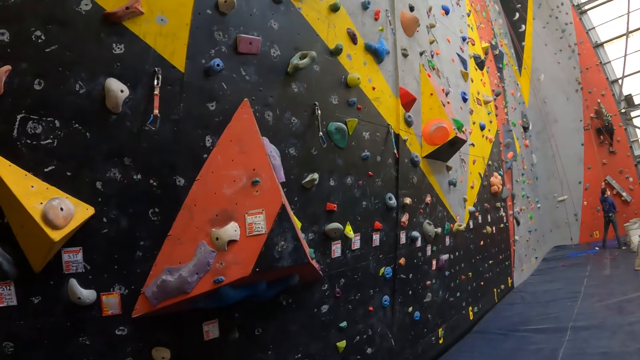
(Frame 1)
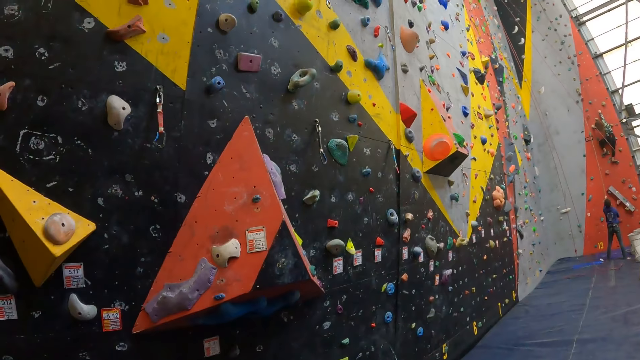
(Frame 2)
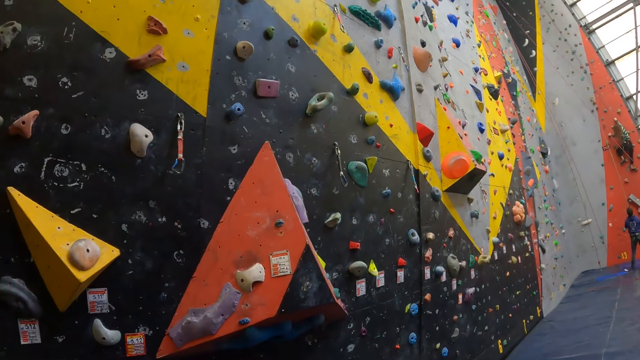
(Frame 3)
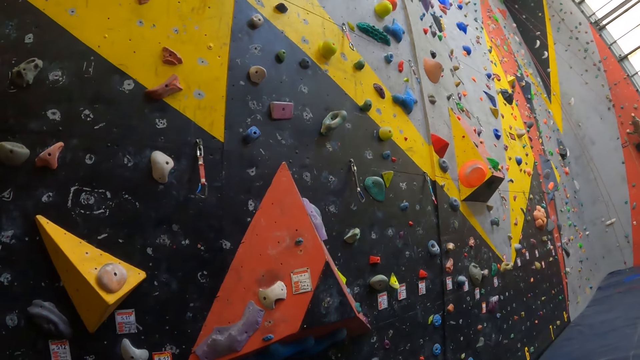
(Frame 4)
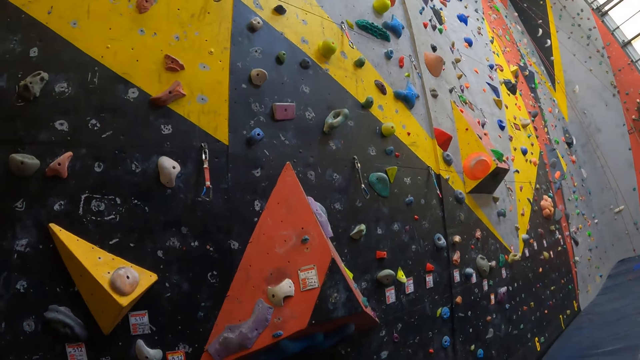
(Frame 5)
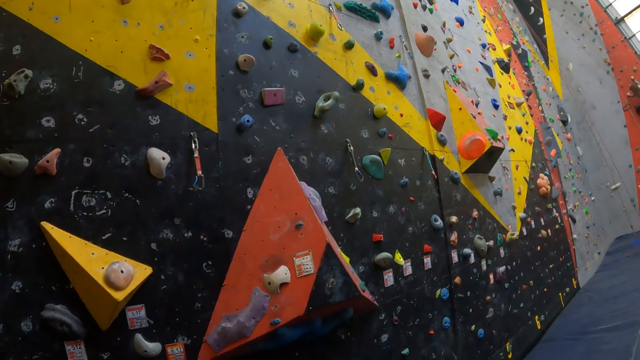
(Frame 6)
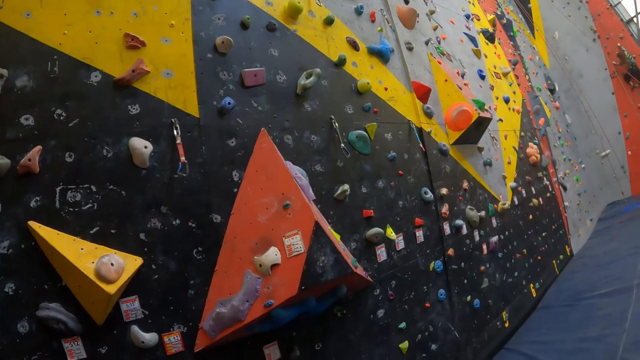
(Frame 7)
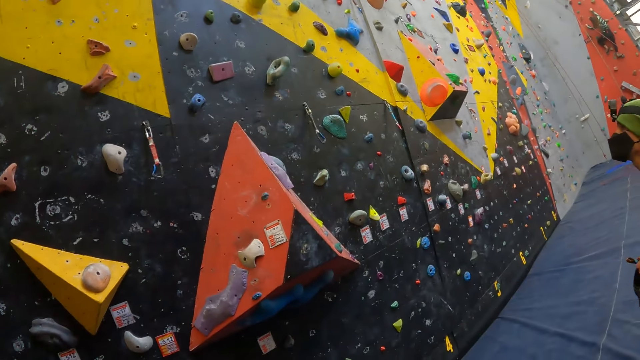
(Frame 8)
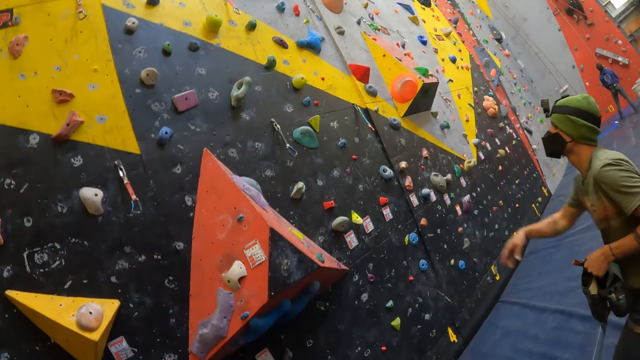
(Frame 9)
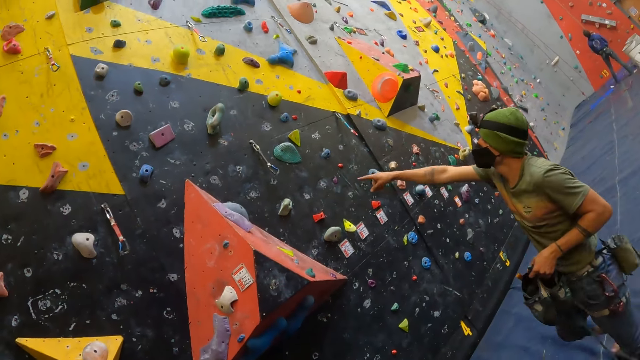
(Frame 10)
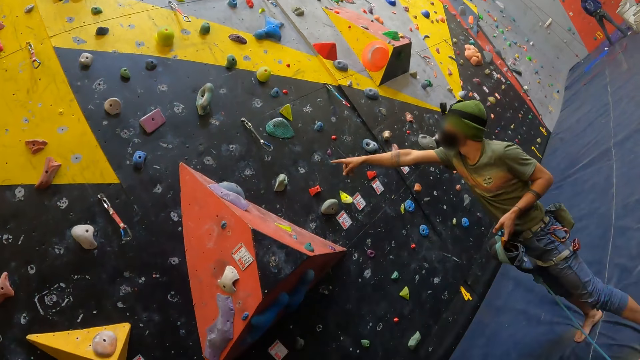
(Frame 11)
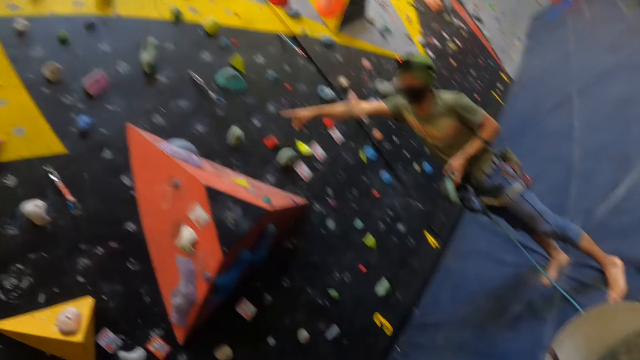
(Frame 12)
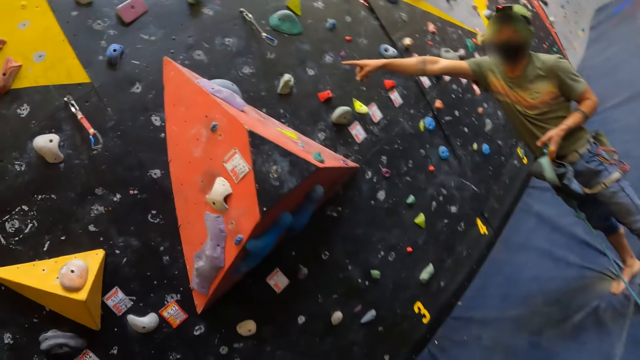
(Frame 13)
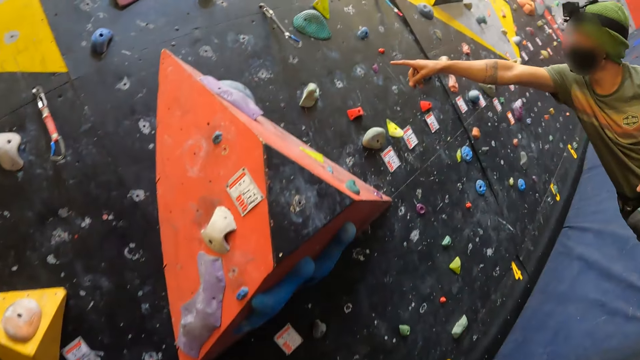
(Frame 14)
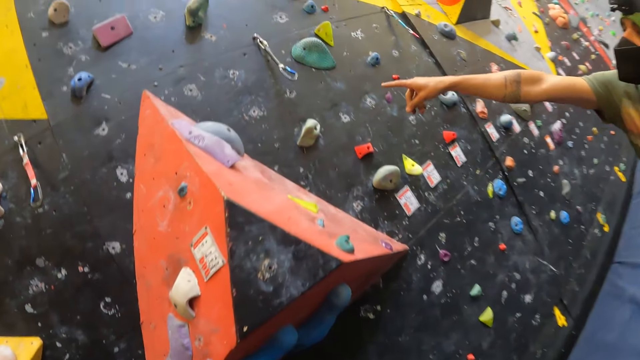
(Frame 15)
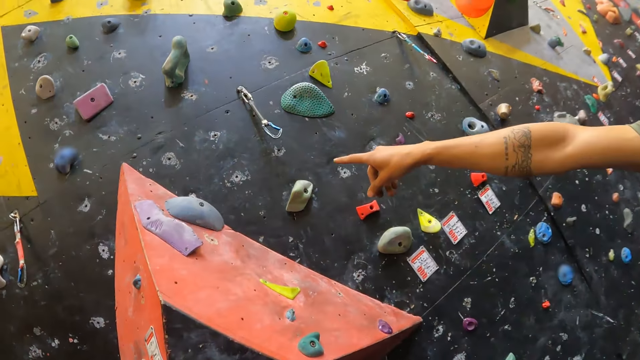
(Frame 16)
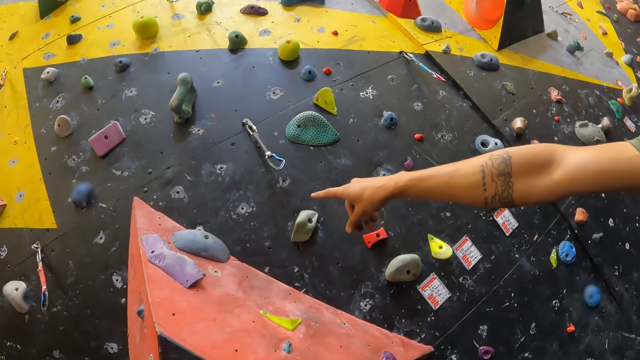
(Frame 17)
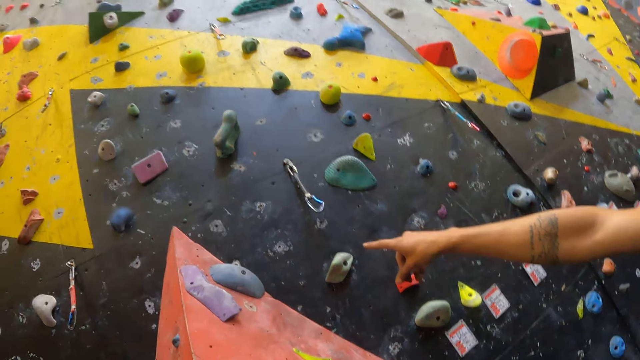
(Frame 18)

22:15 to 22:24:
The camera wearer turns around. They look around. A man walks in the climbing room and points at the climbing wall. The camera wearer walks in the climbing room.

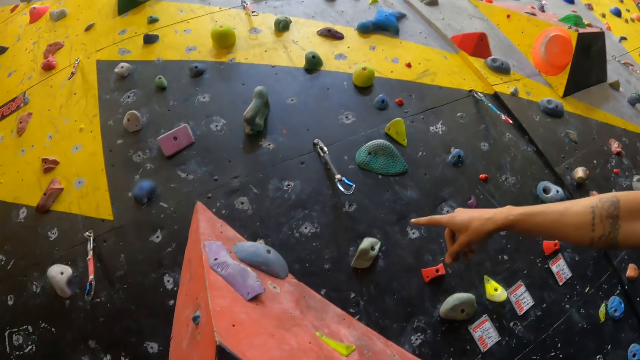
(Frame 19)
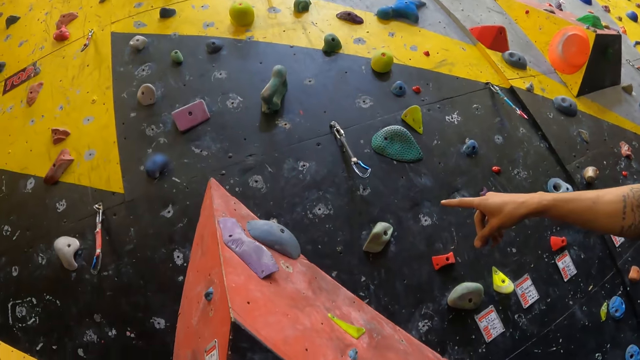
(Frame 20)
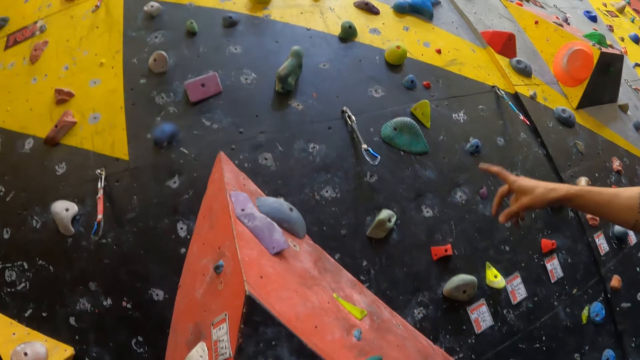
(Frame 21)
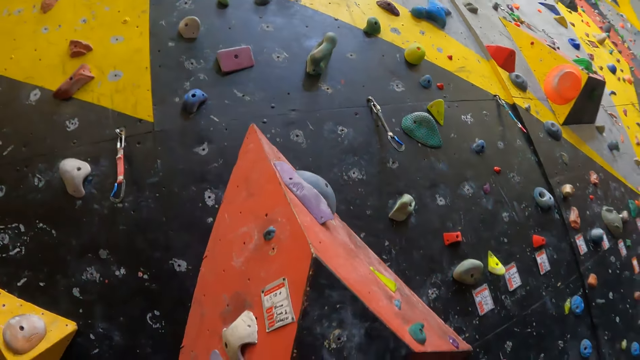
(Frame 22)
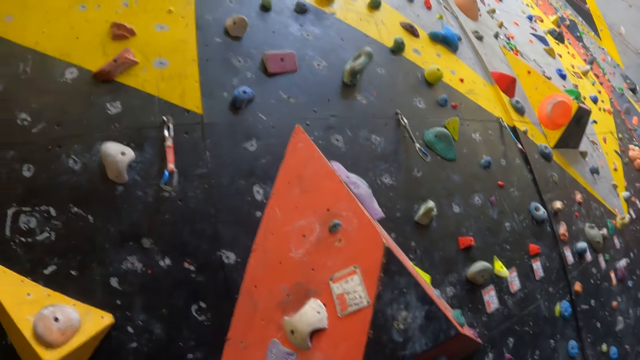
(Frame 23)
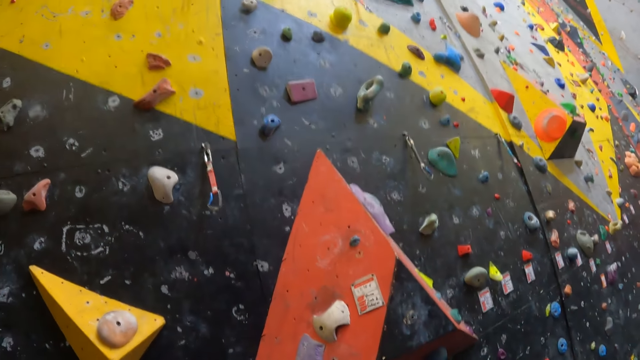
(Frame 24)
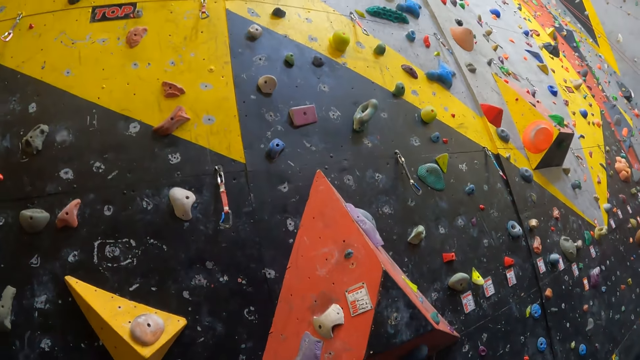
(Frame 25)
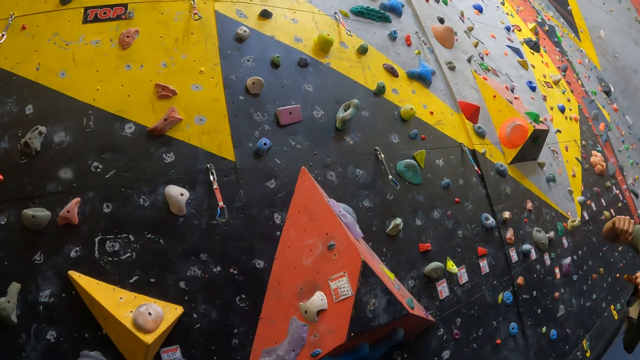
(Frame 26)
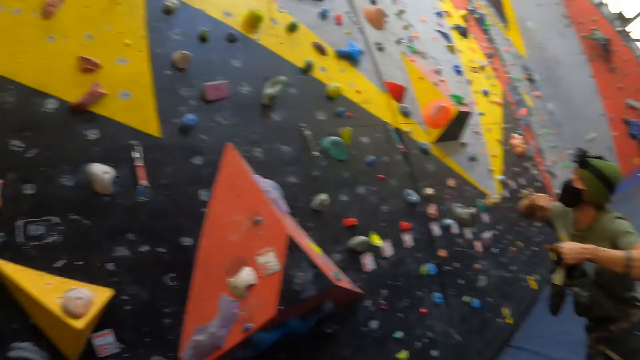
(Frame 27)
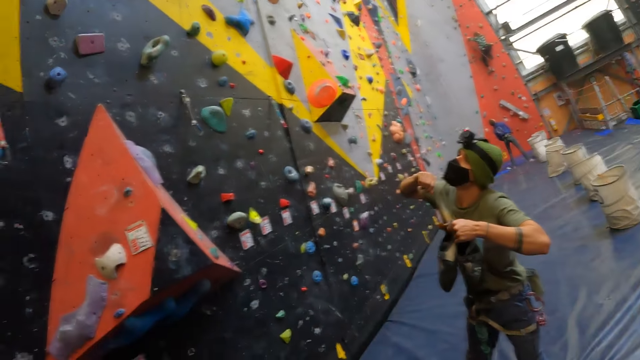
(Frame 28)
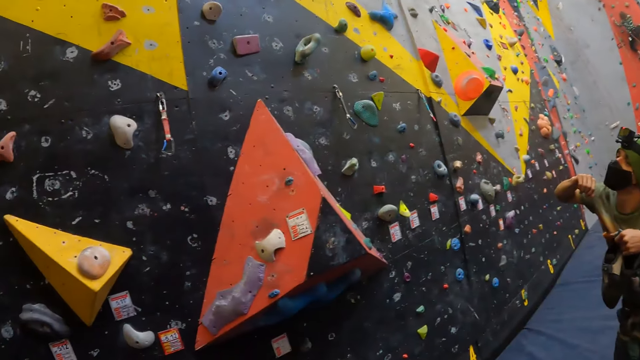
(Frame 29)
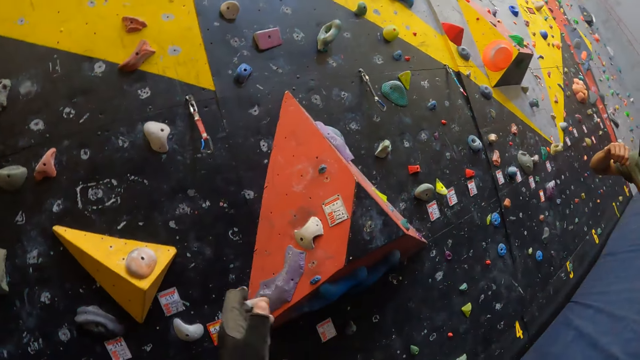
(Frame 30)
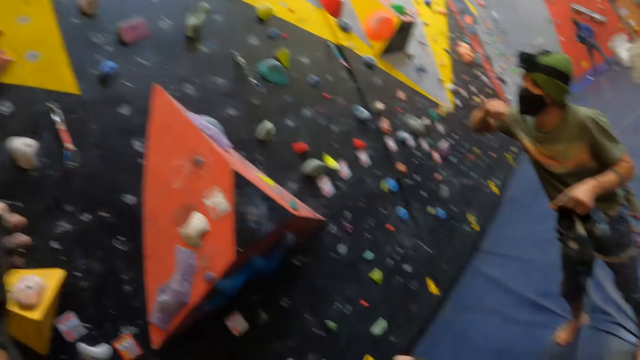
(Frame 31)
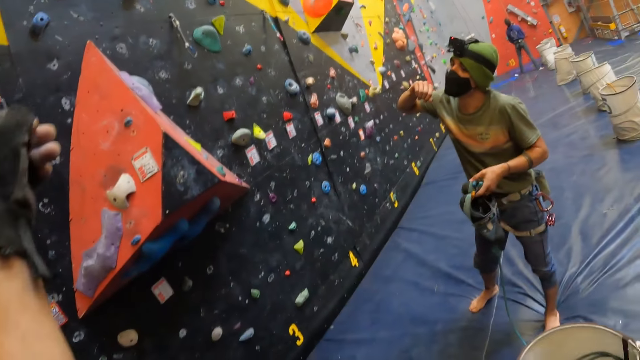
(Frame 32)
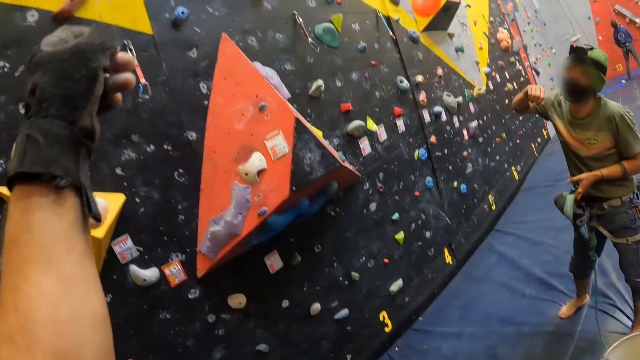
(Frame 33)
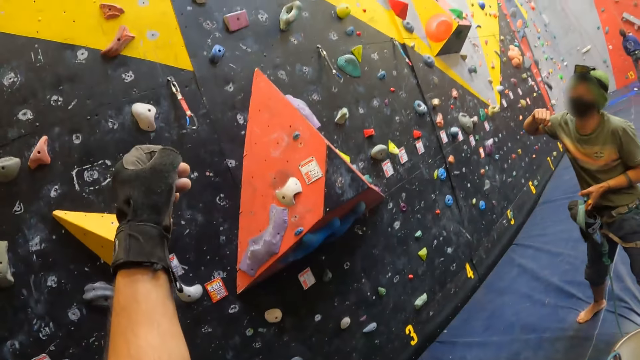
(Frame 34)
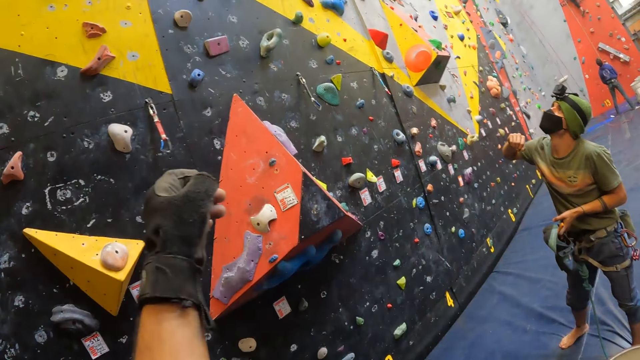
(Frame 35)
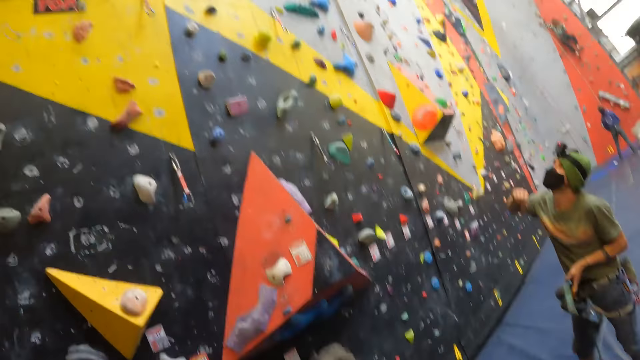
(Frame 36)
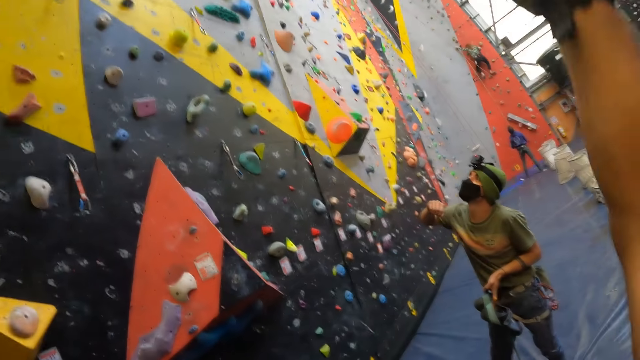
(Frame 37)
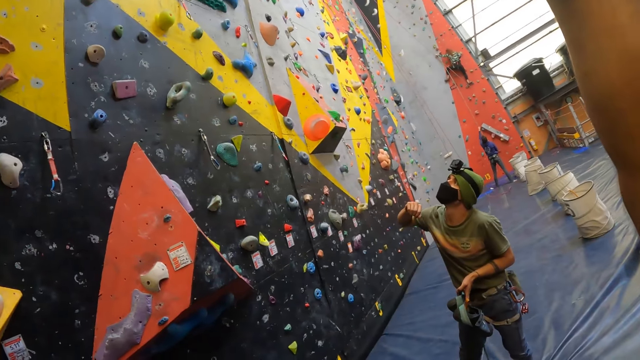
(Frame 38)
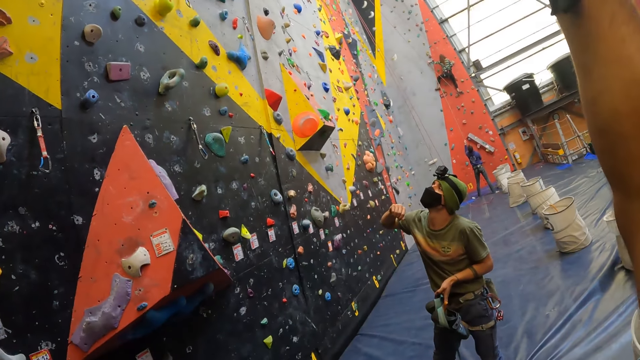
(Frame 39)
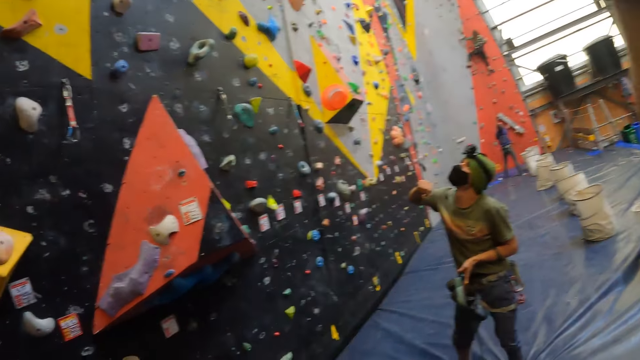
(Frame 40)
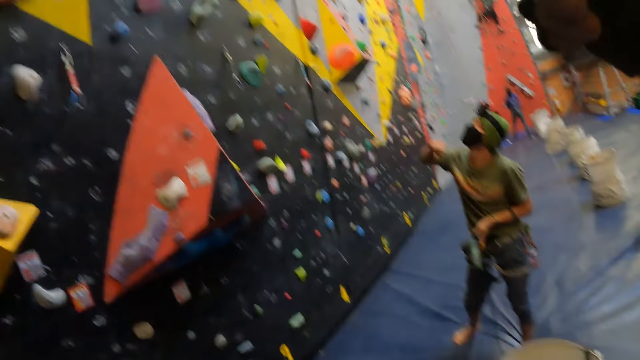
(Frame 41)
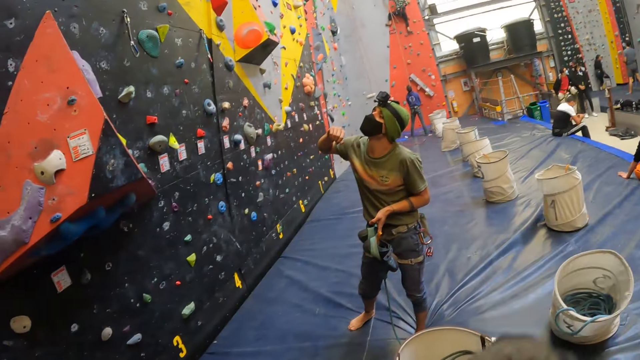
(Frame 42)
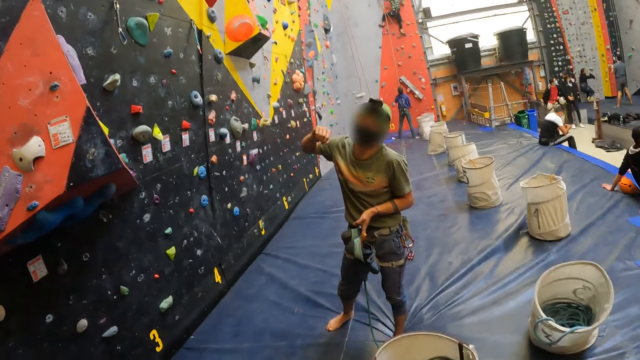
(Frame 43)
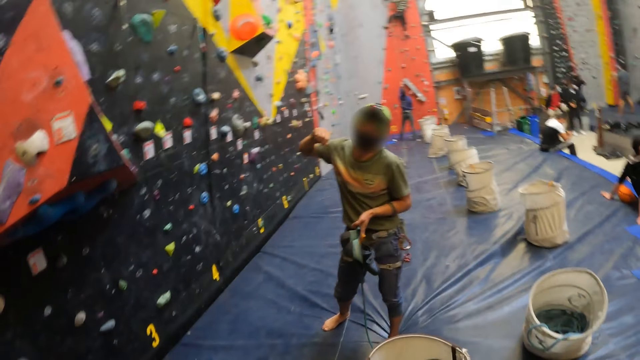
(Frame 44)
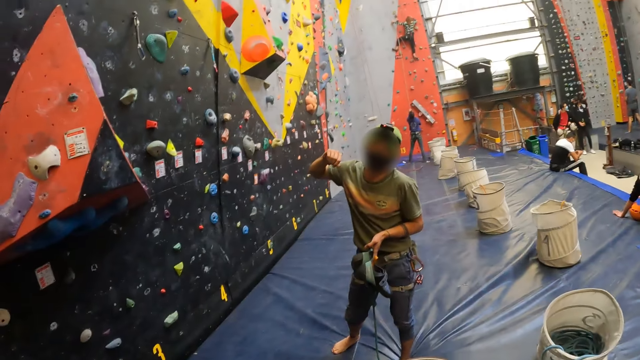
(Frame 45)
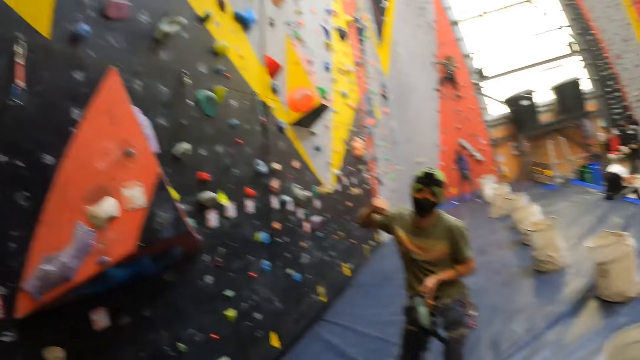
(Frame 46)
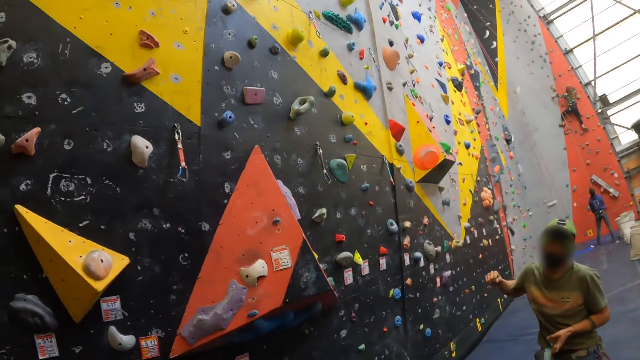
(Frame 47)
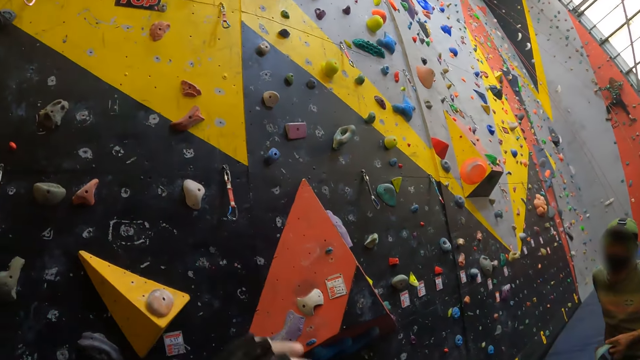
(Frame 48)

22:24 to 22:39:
The camera wearer looks around. They interact with a man.
